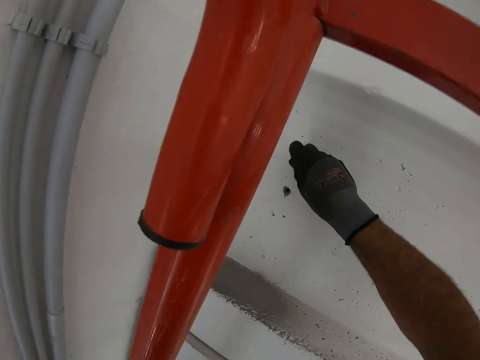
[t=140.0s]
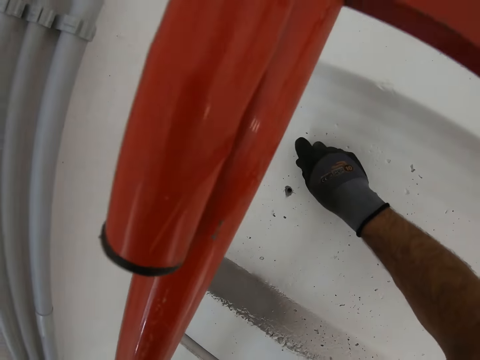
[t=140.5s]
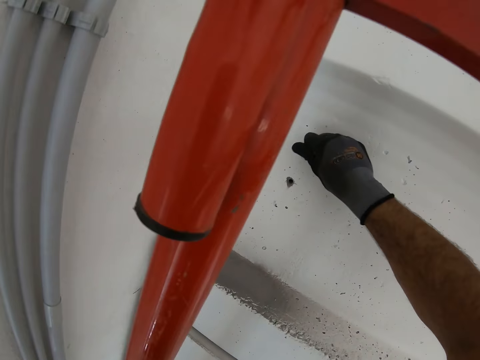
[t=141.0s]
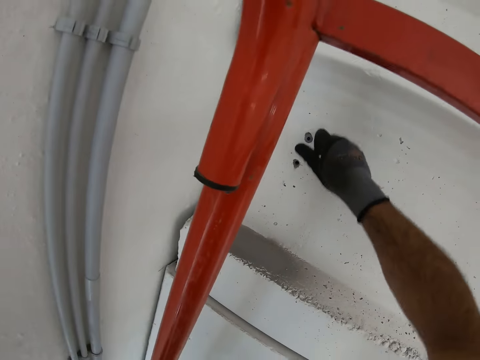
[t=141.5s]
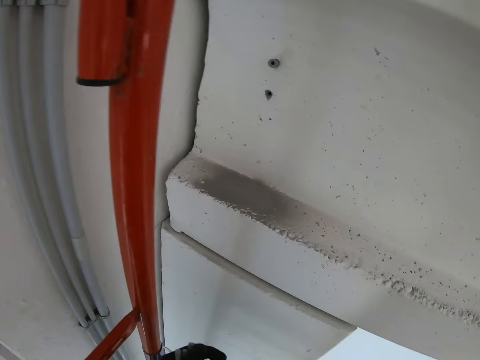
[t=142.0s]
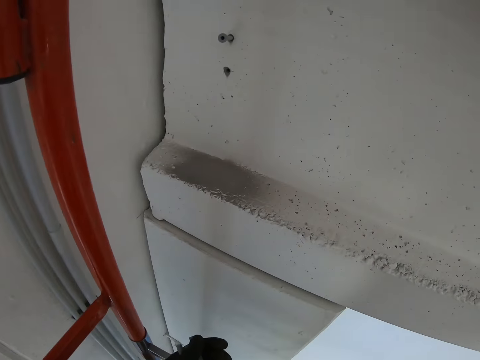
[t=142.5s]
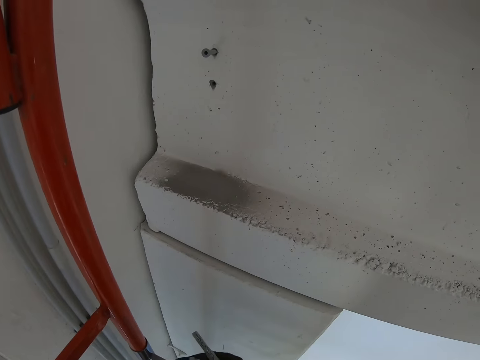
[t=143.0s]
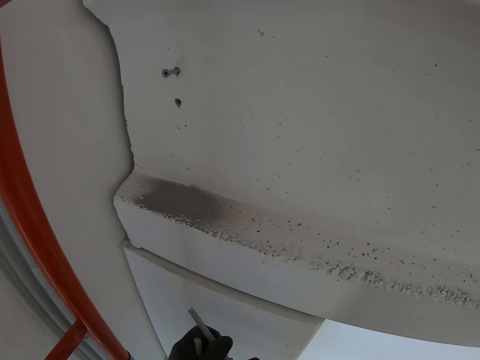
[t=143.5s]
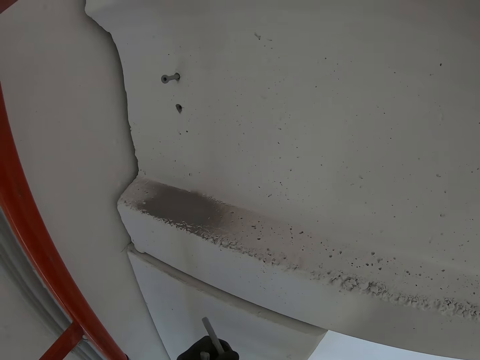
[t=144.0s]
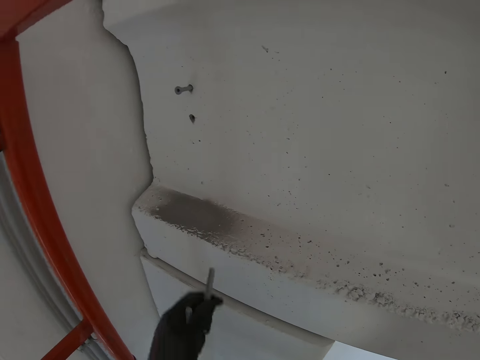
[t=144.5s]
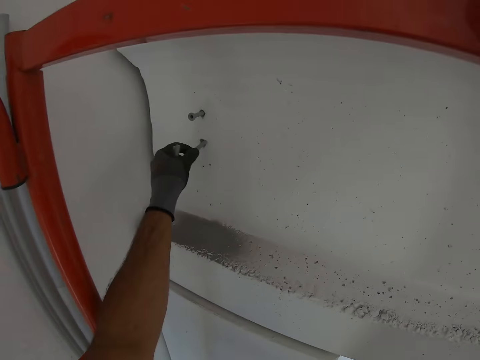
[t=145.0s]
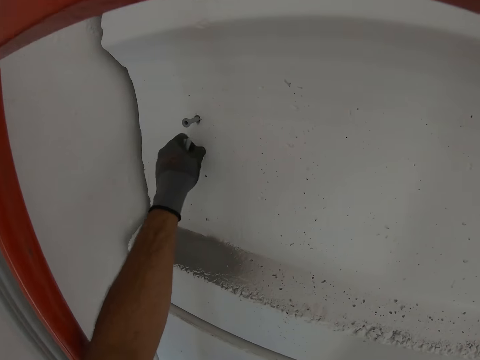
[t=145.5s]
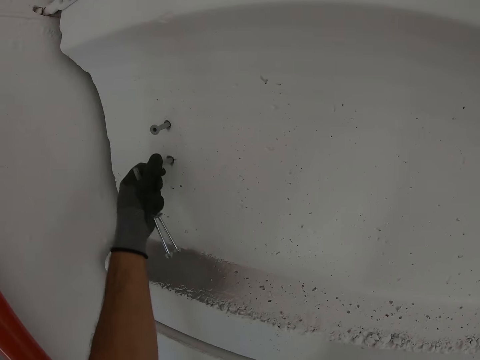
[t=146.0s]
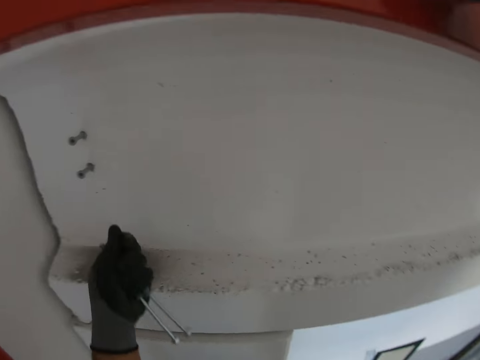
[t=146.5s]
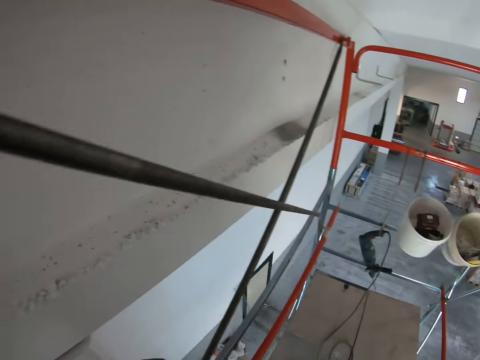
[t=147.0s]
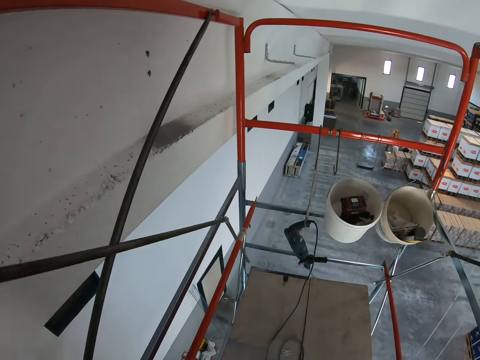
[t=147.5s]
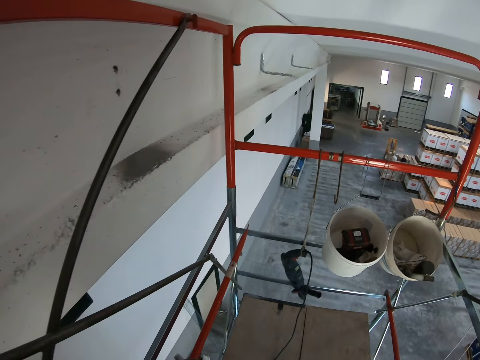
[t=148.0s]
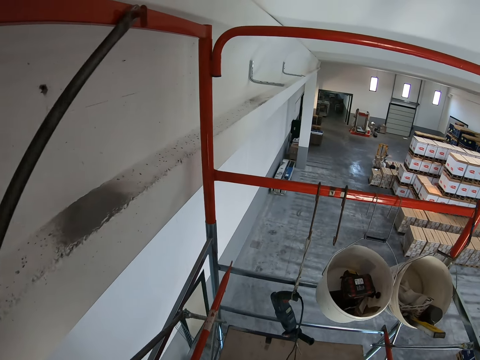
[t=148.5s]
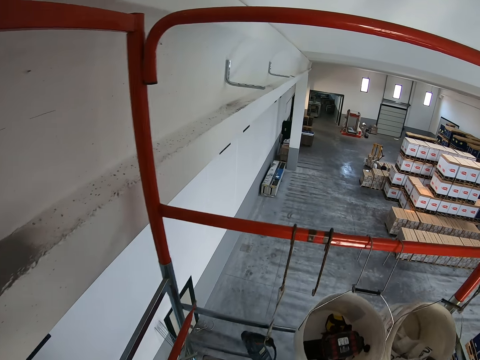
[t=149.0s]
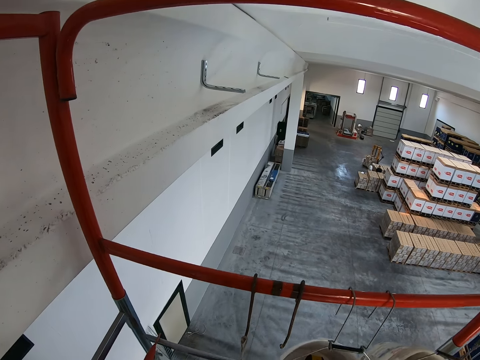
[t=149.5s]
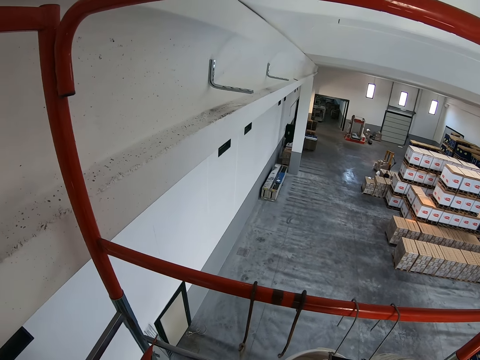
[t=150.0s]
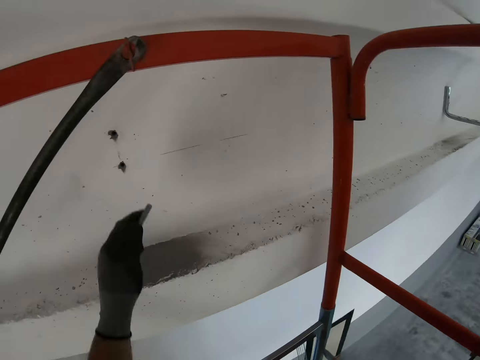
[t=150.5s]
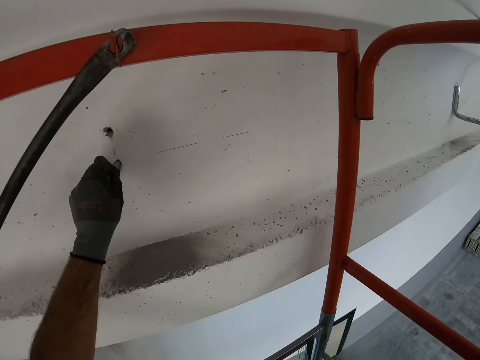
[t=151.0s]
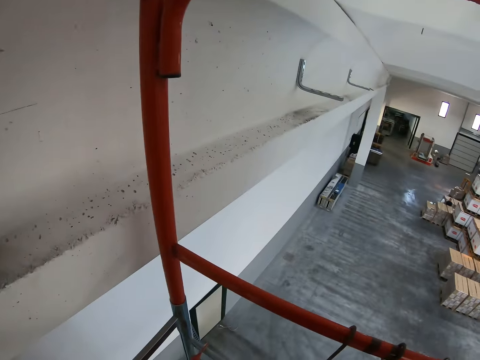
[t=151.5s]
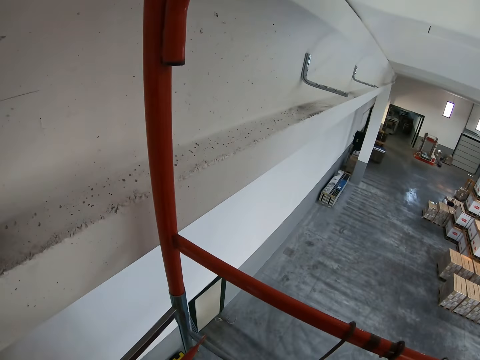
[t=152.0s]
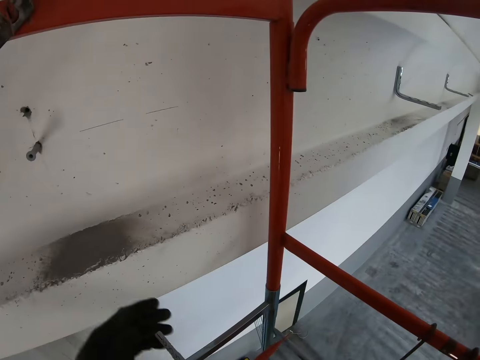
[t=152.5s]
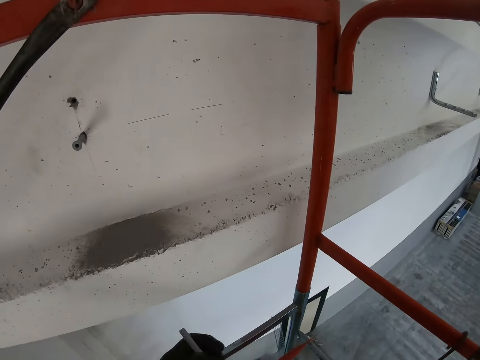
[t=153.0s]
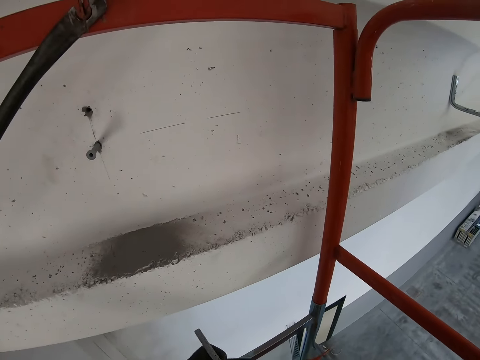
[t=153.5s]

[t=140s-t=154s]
The camera wearer puts the screws in the wall. They look at holes on the wall. They put the screws in the wall. They put the screws in the wall again.

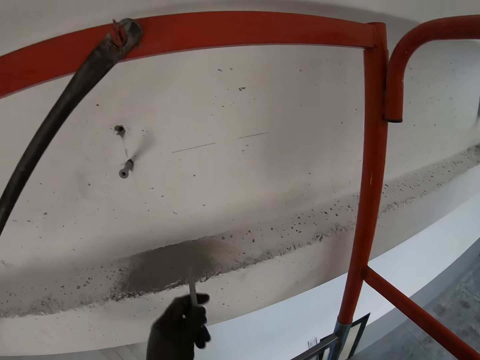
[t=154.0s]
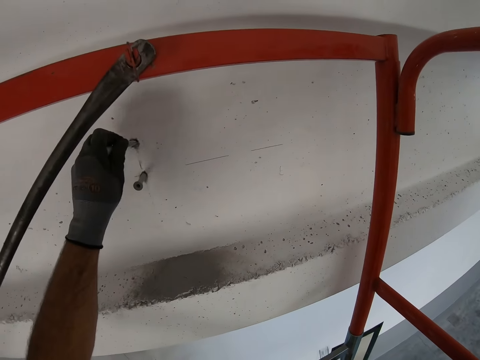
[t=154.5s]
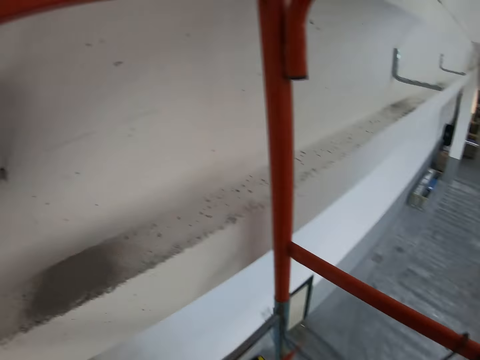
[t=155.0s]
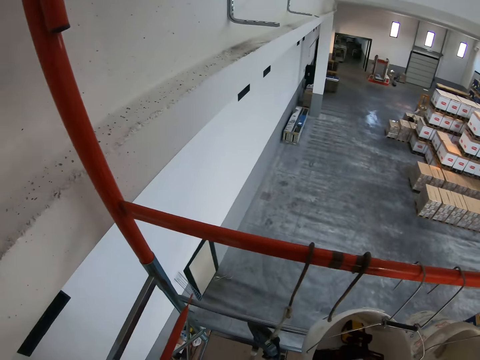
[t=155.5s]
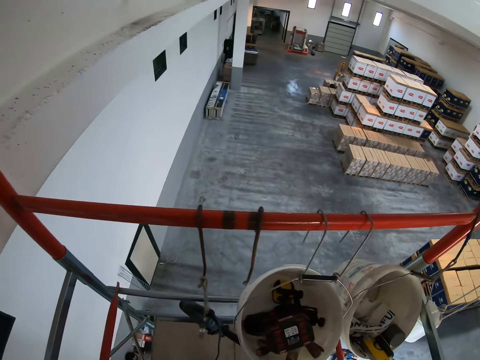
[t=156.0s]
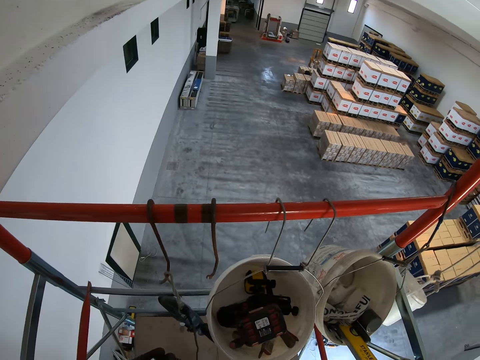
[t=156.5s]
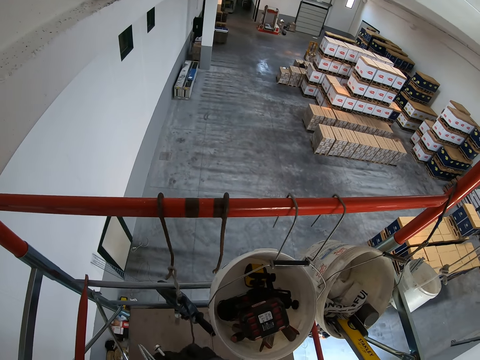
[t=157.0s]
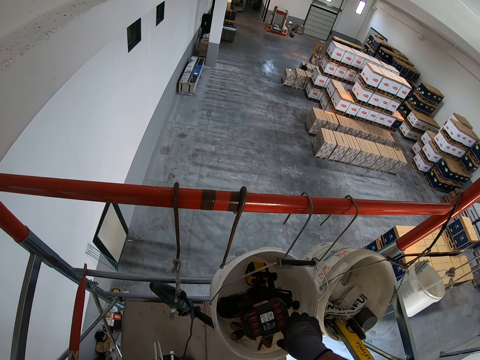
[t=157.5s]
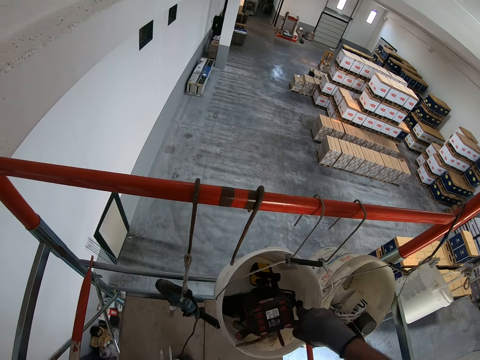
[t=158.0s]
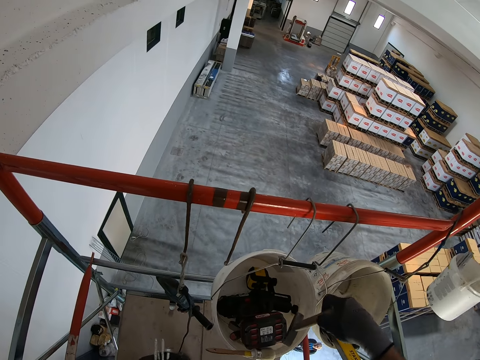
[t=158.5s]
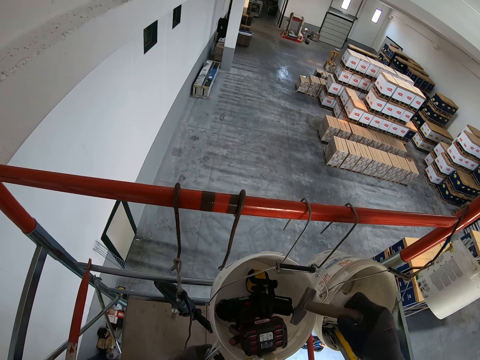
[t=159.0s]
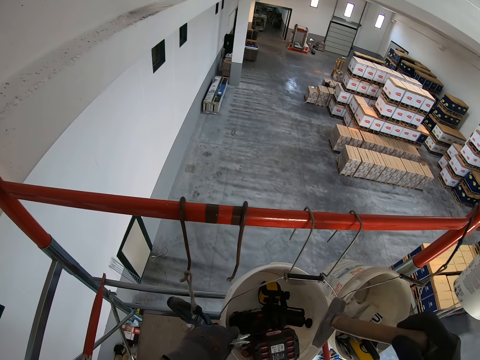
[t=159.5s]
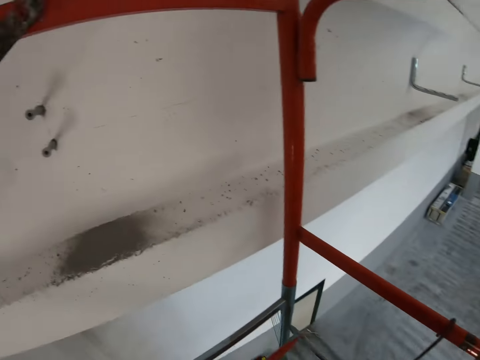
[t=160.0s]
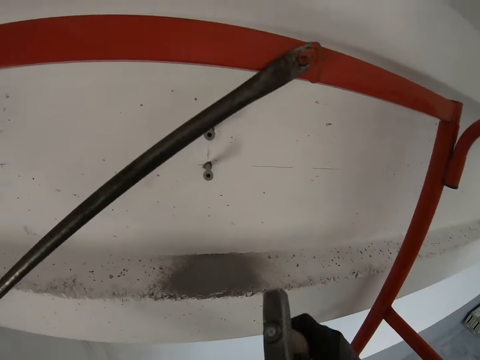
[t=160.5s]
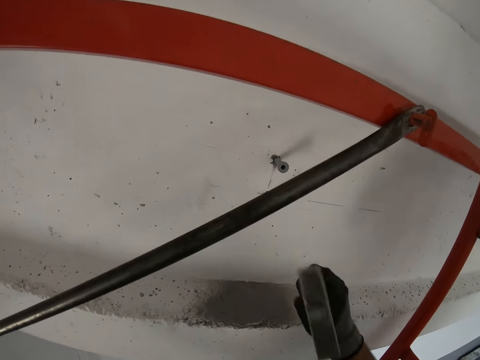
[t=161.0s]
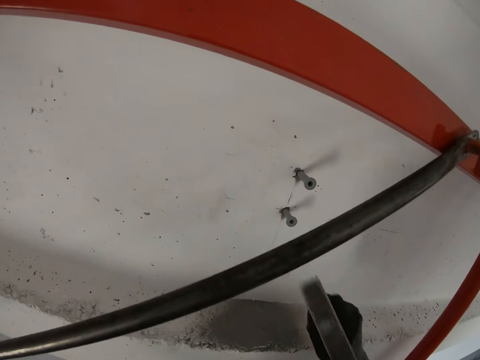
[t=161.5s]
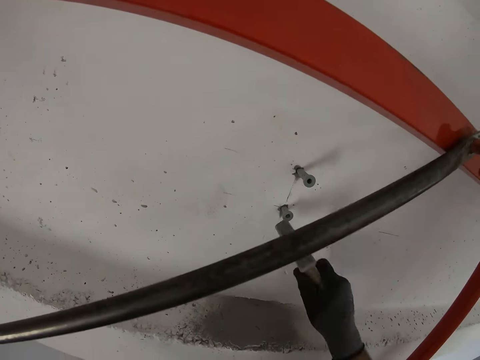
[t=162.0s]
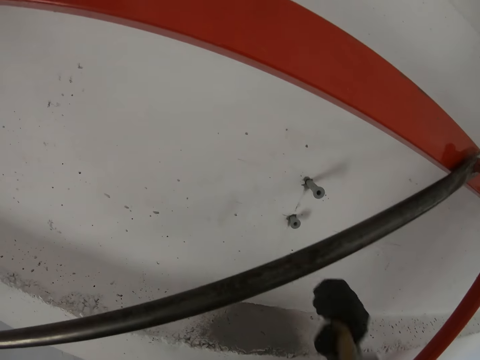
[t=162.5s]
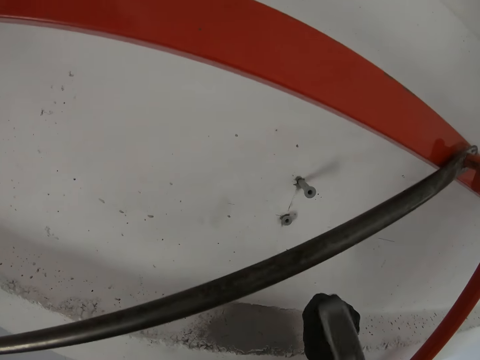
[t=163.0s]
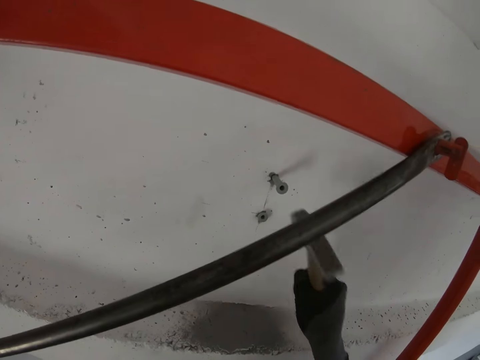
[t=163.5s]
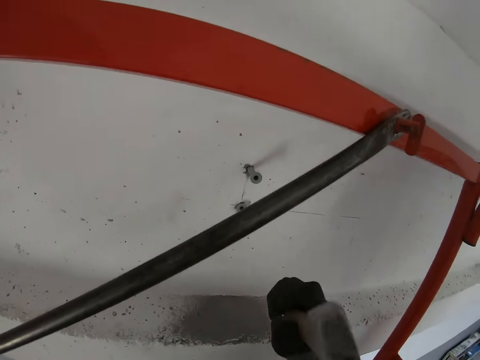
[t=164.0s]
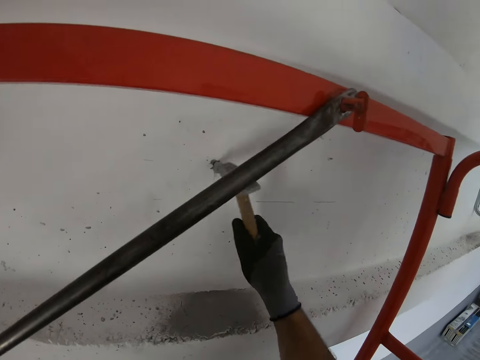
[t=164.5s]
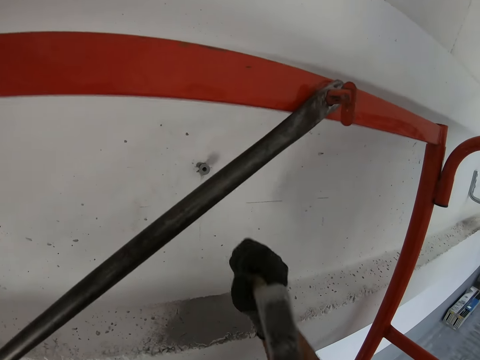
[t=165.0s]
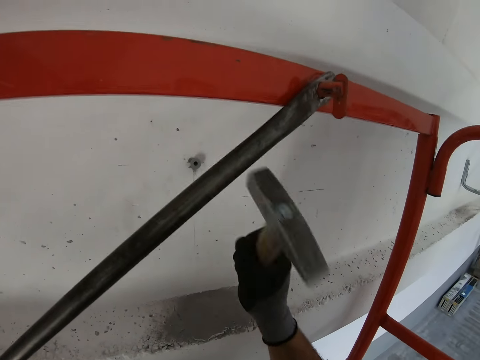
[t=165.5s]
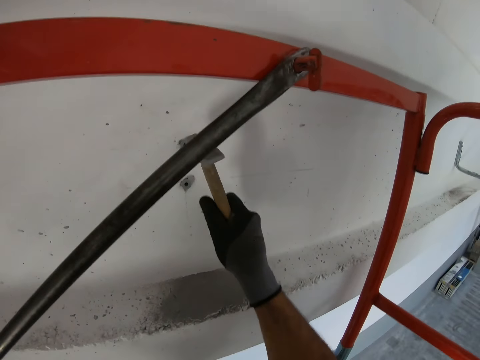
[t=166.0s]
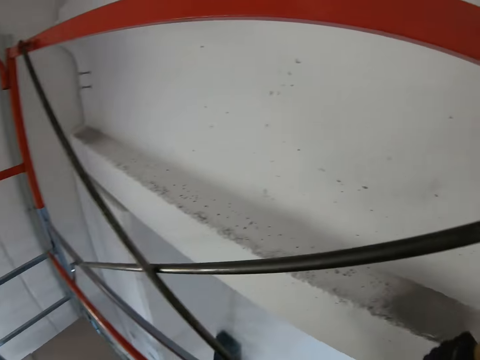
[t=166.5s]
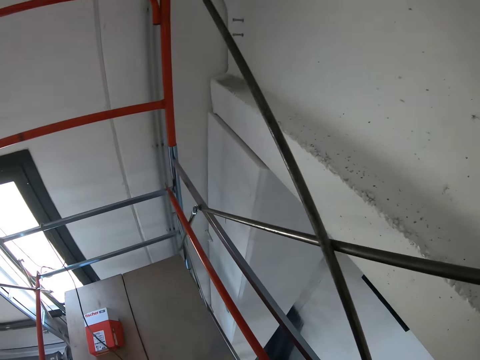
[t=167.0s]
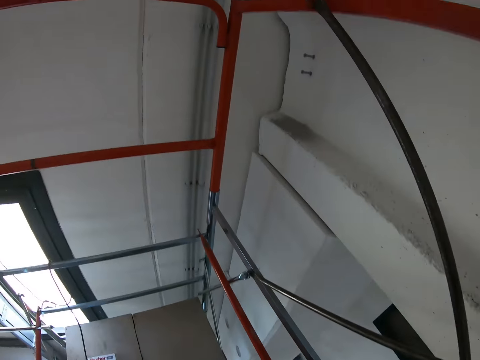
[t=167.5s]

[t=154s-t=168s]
The camera wearer puts the screws in the wall. They look around the construction site. They pick up the hammer in the bucket. They are hammering the nails on the wall.
